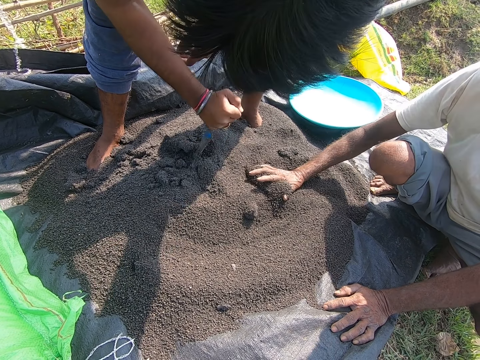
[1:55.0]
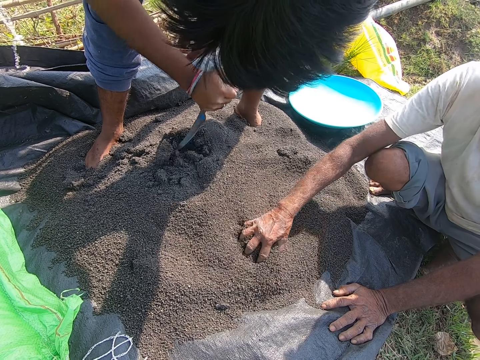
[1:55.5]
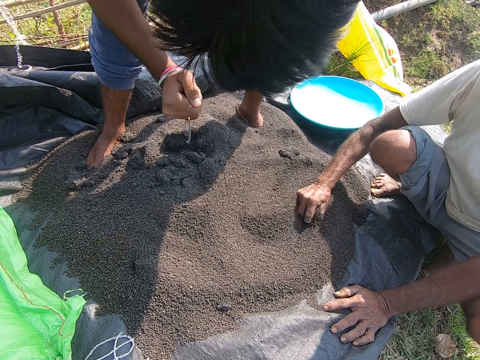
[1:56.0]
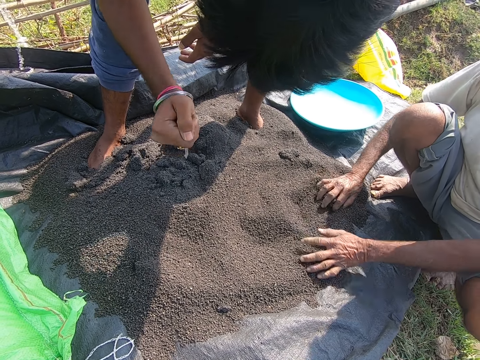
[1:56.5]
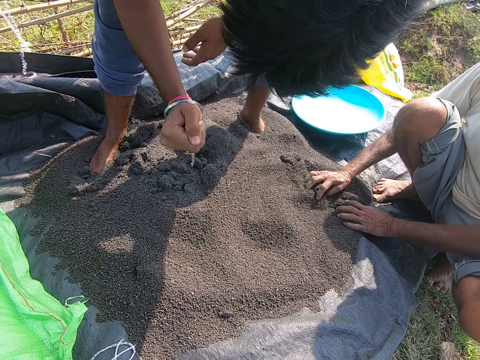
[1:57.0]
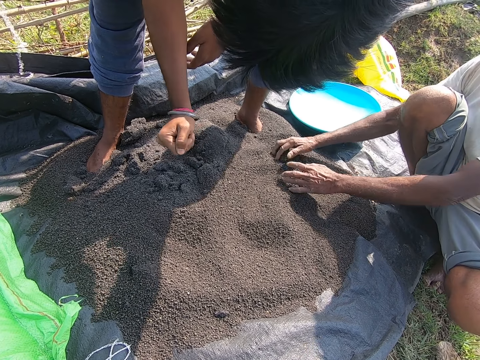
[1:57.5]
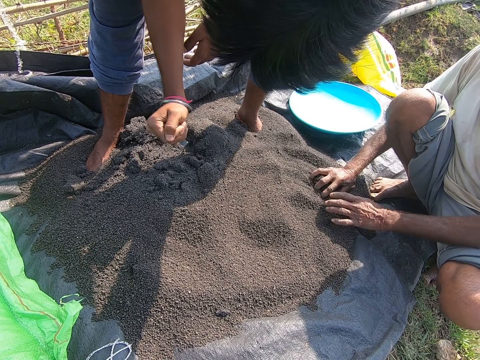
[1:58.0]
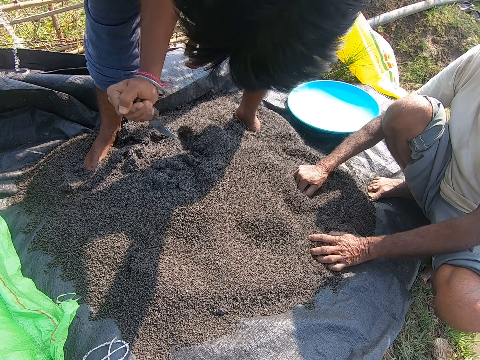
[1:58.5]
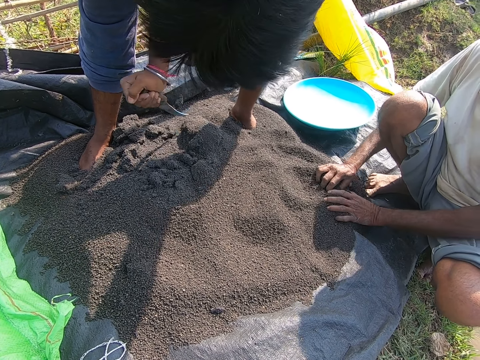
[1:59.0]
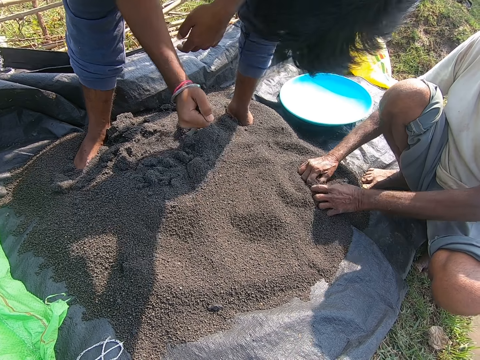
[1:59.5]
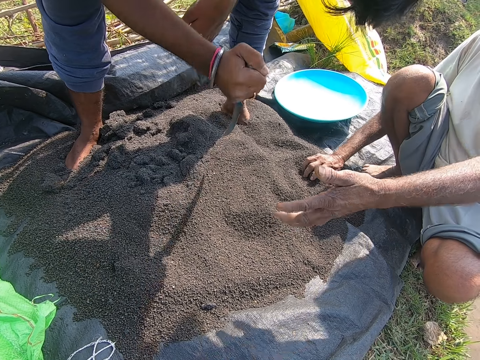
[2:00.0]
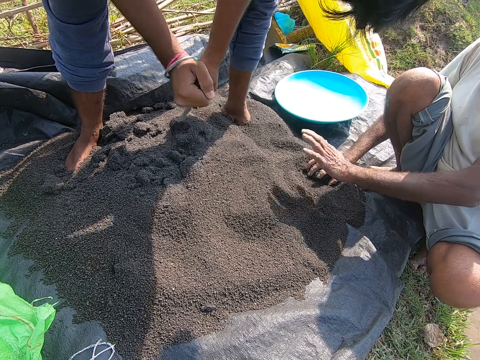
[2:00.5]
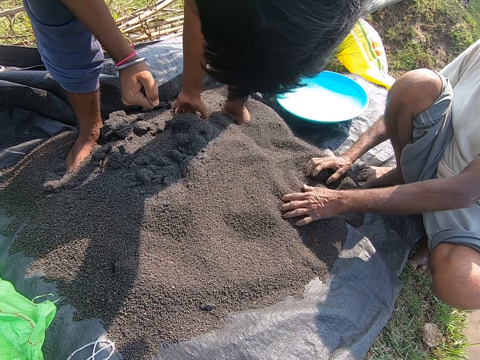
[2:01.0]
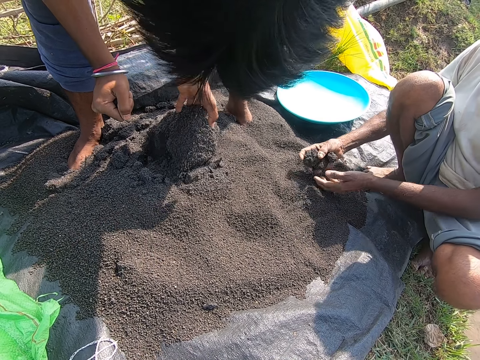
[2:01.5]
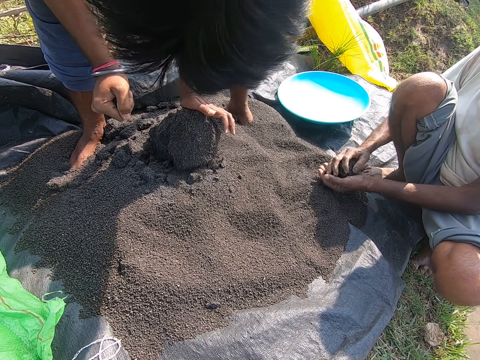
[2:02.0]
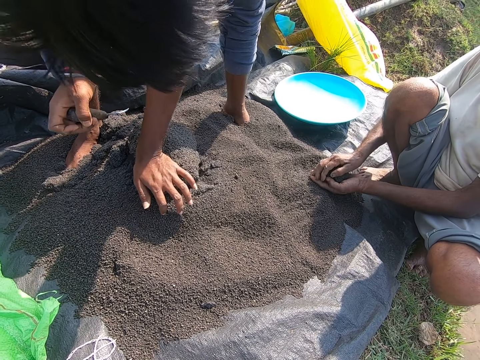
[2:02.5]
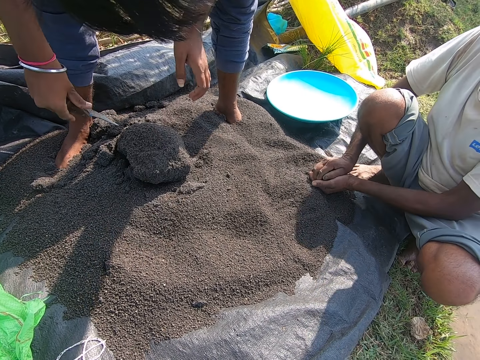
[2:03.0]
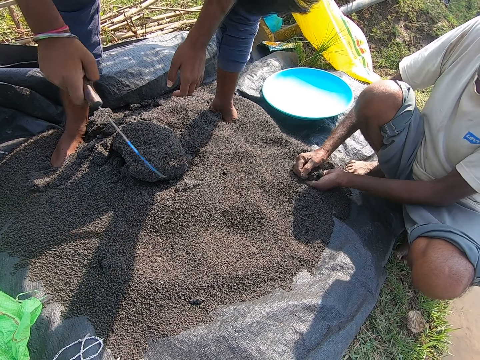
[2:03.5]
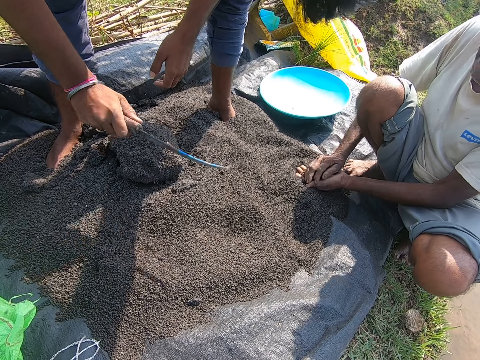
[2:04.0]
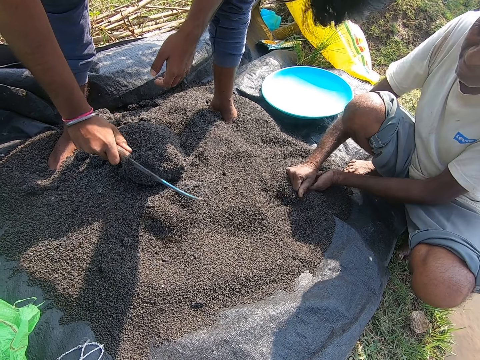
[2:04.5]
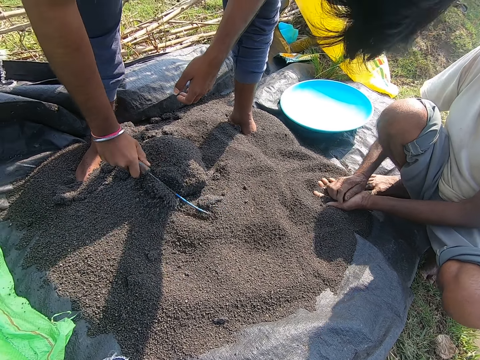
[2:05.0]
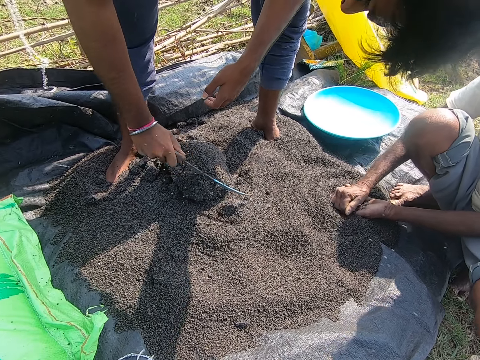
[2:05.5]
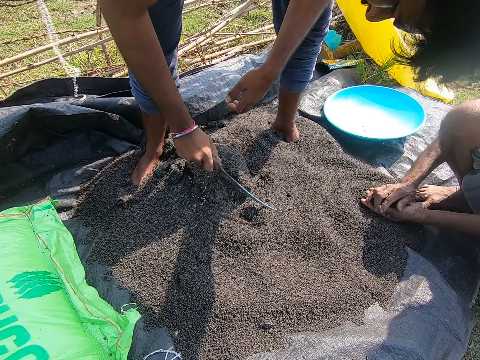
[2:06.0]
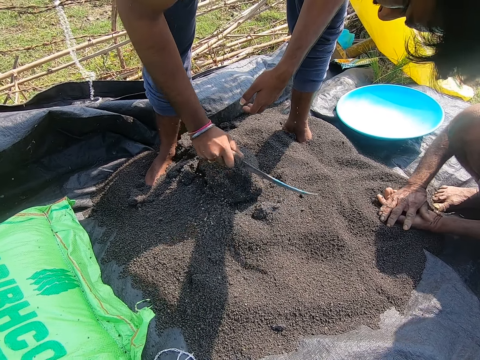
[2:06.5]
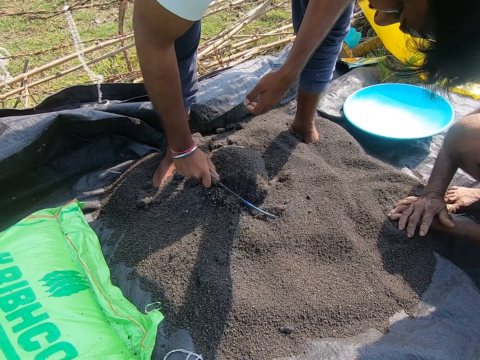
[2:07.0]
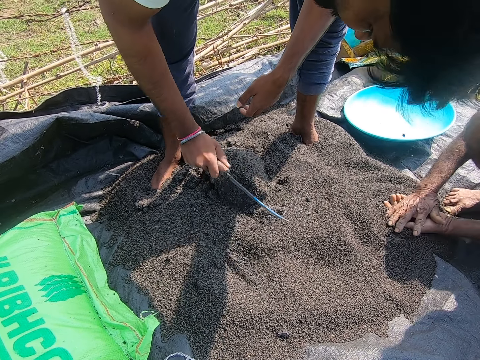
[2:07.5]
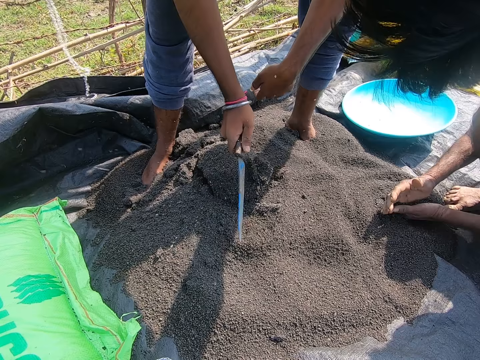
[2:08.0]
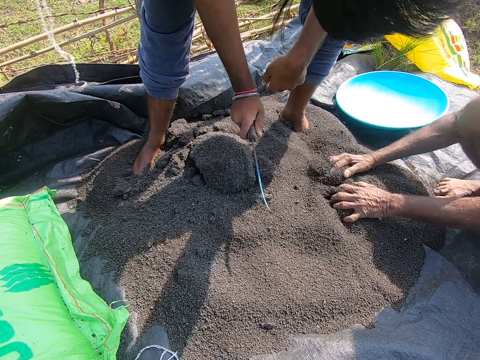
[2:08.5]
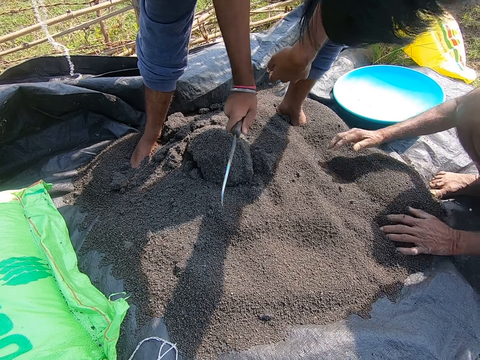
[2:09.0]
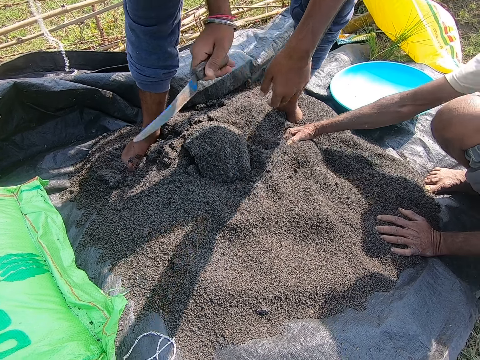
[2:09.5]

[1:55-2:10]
A person spreads something with both hands. Another person hits something with a knife.

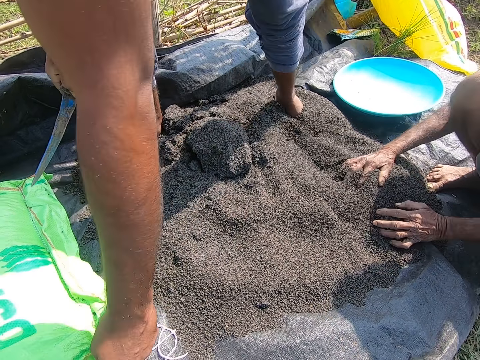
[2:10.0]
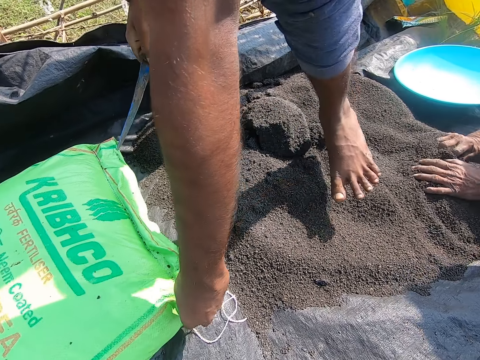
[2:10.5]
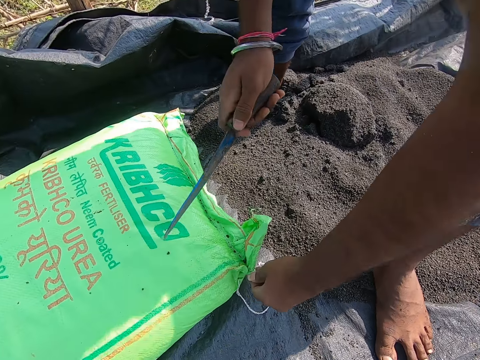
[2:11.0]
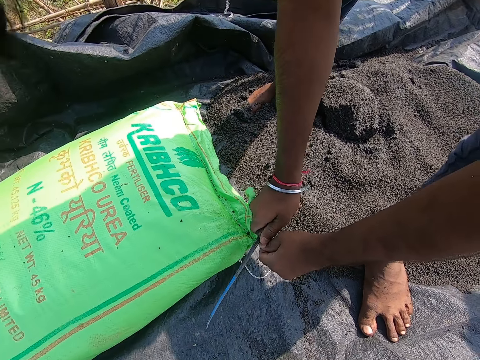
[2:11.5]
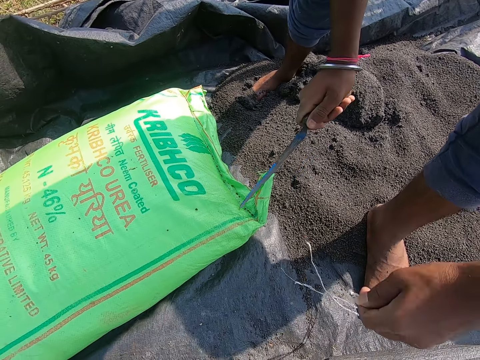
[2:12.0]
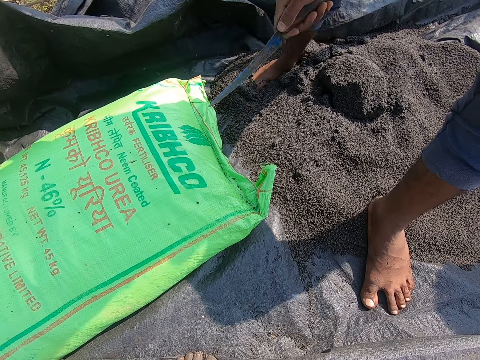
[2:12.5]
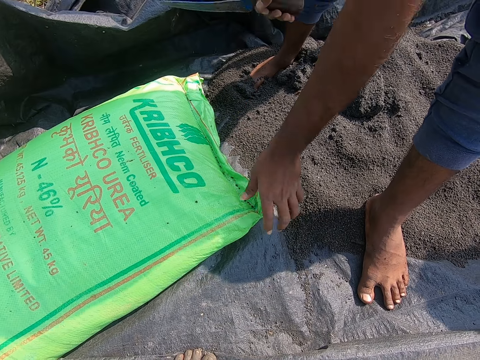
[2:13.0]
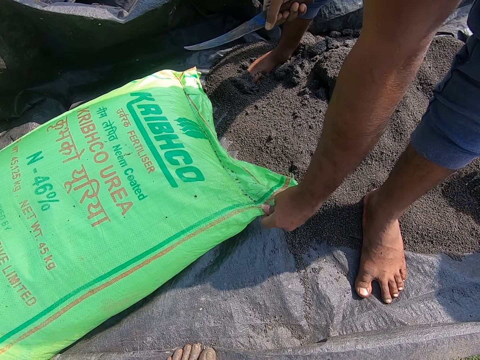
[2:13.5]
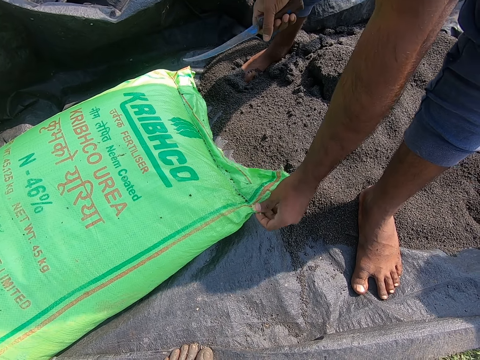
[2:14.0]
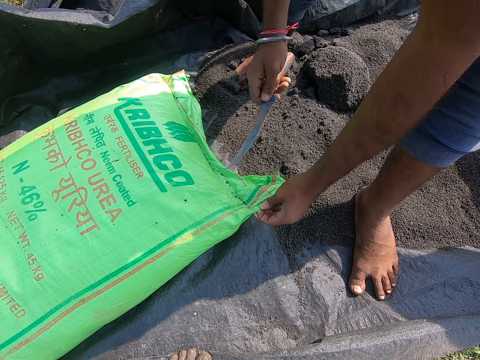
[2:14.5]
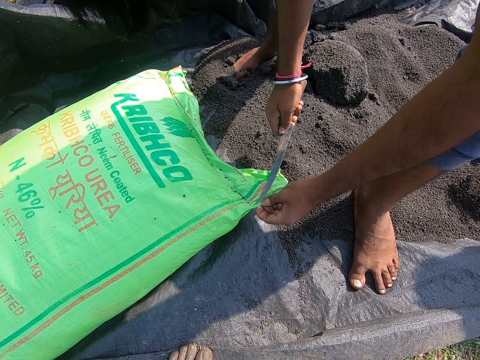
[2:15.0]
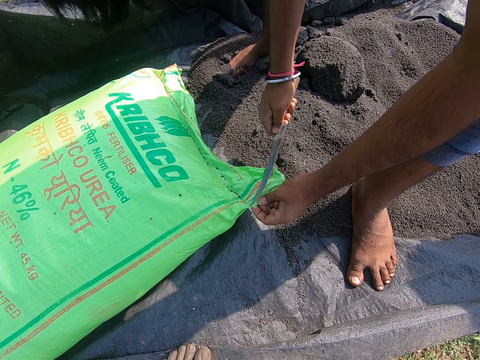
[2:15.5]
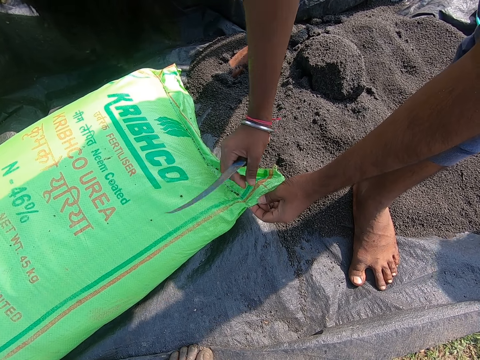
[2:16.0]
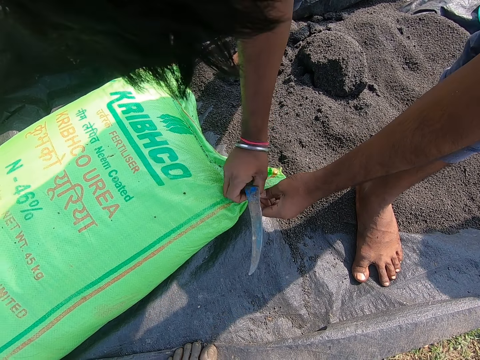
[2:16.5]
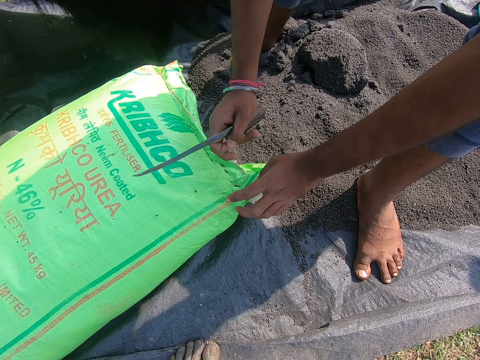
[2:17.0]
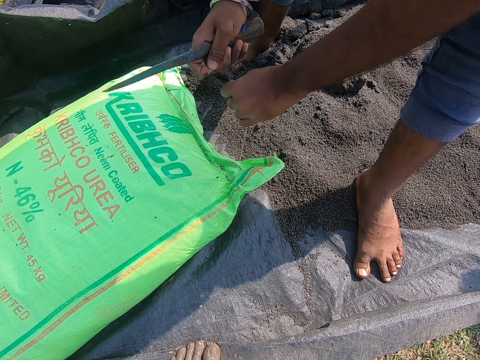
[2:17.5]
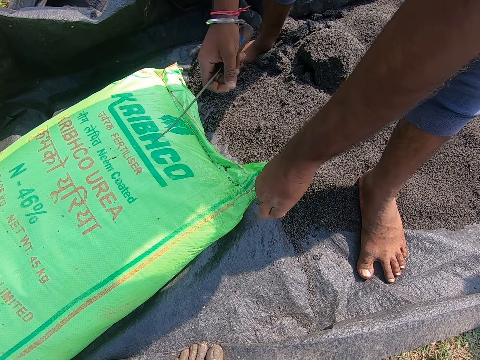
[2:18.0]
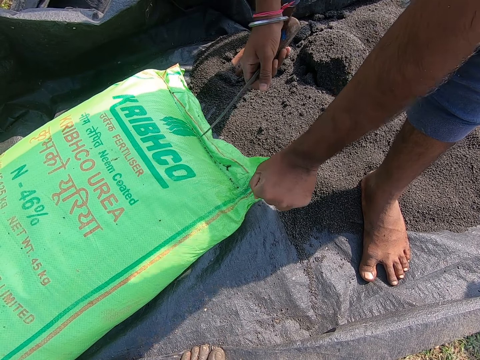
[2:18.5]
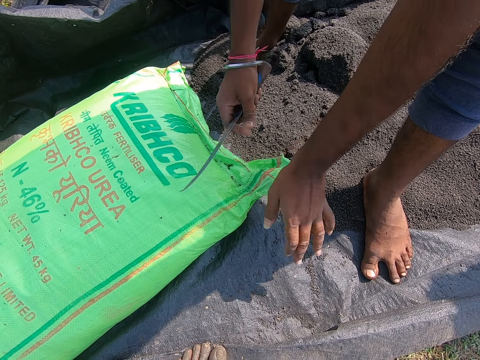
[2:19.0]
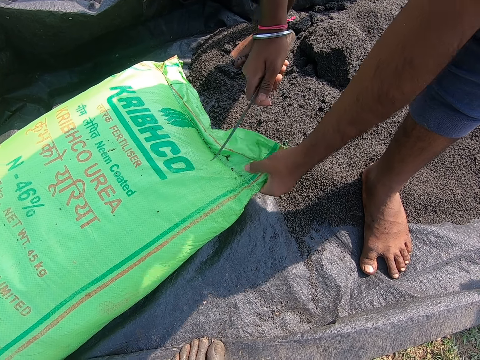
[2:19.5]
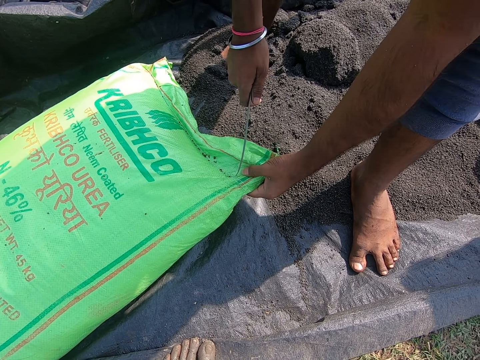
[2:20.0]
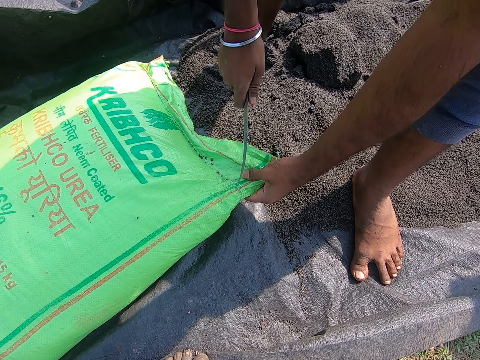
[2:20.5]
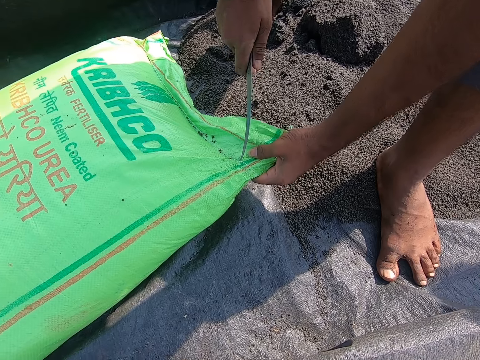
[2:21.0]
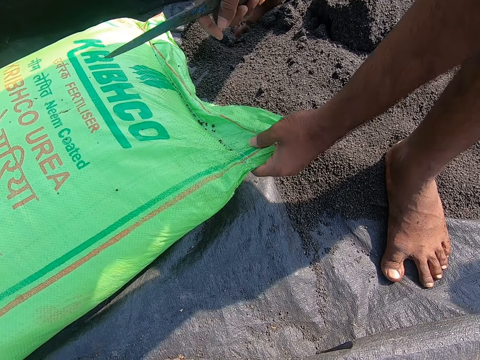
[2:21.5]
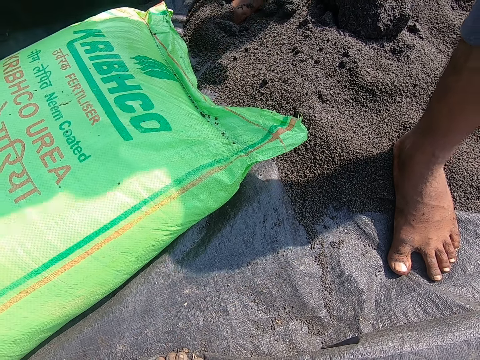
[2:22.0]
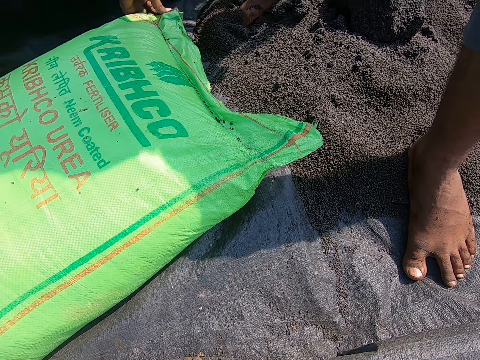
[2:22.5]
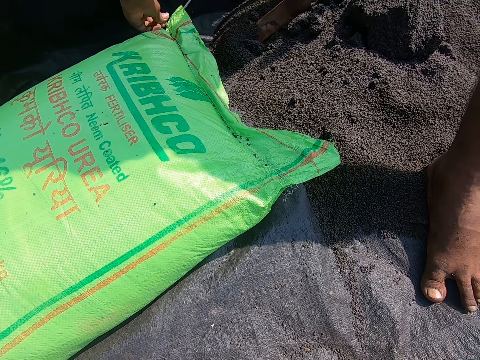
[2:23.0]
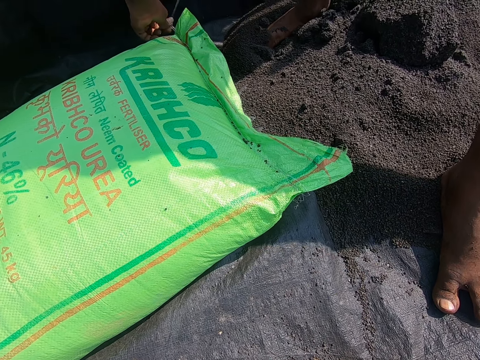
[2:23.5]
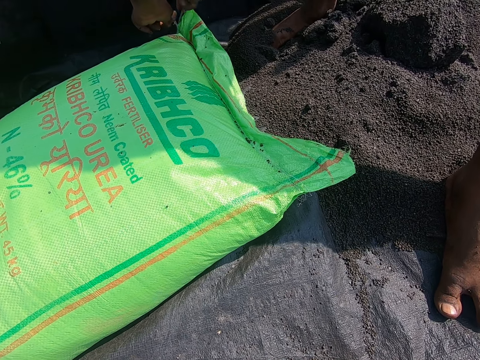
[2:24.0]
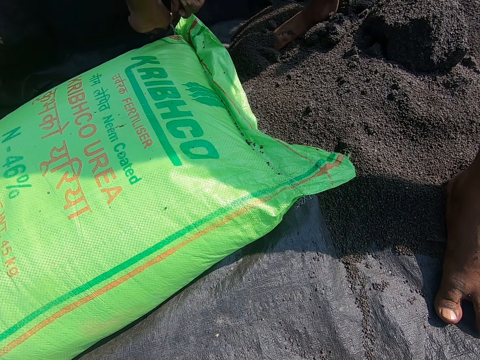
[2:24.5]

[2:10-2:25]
The camera wearer cuts a sack thread with a knife. A person cuts a thread with a knife. The camera wearer drops the sack thread. They cut the sack thread with a knife and pull the sack thread. The person pulls the thread with the left hand. The camera wearer cuts the sack thread with a knife. The person cuts the thread with a knife.
